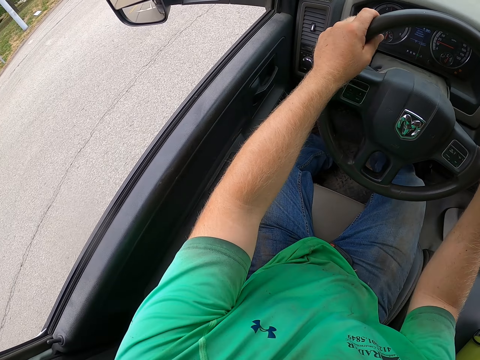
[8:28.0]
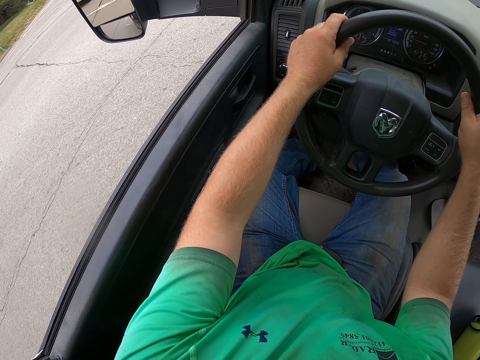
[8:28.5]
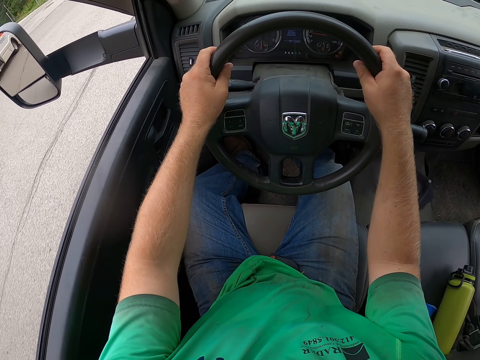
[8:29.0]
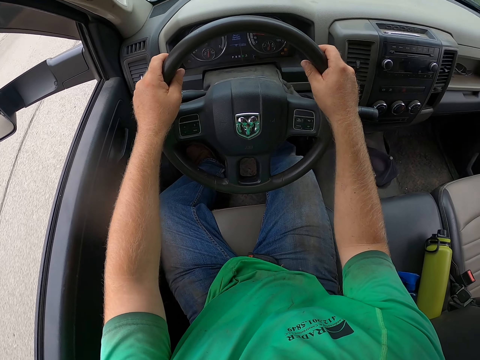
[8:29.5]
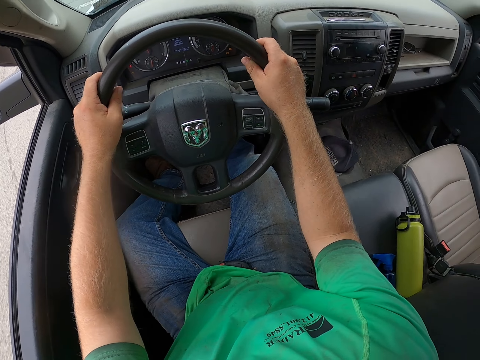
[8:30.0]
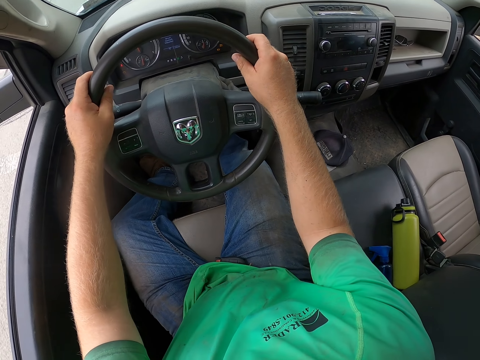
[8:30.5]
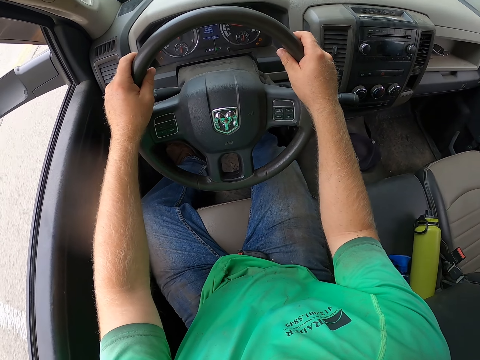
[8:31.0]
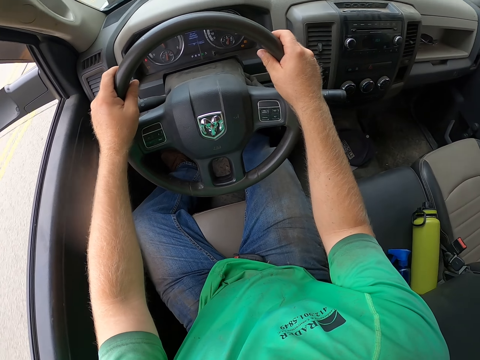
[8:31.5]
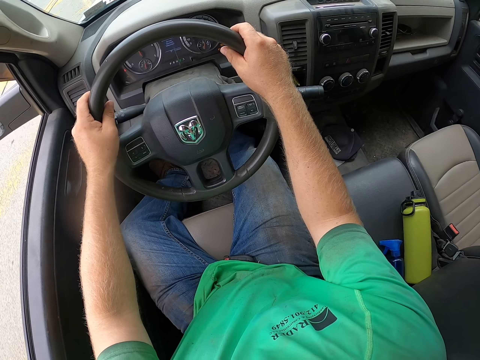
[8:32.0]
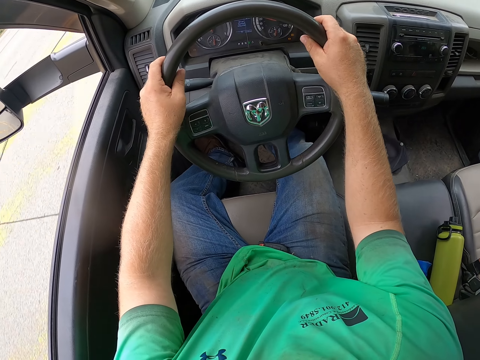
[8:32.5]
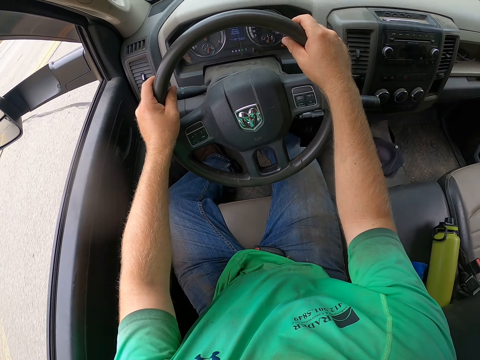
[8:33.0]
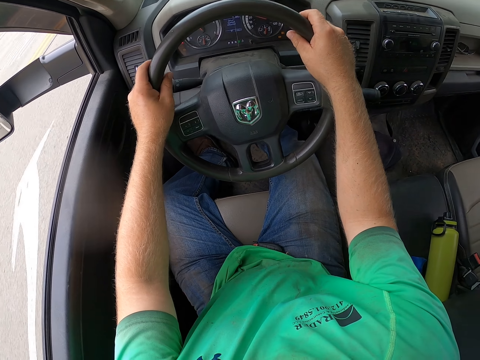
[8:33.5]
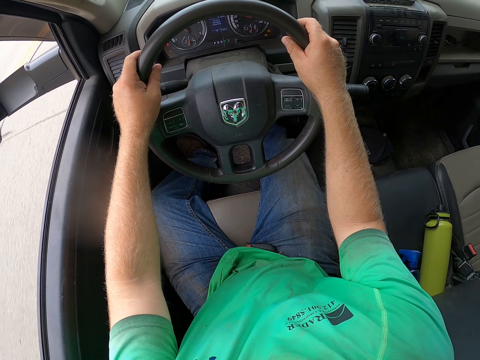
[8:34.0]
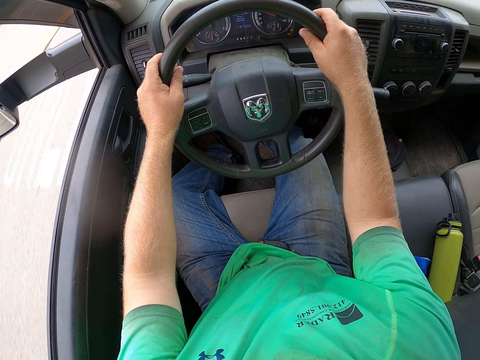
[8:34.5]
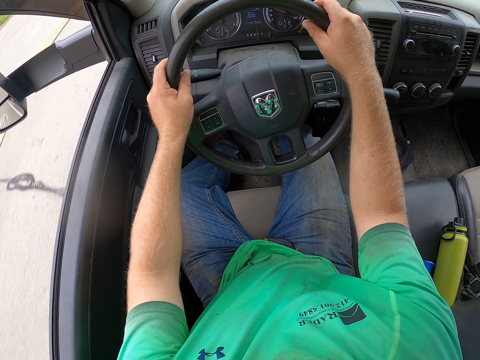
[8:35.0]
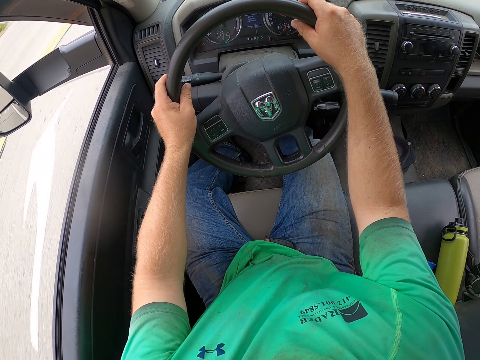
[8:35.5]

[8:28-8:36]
The camera wearer looks around the road. They drive the car.

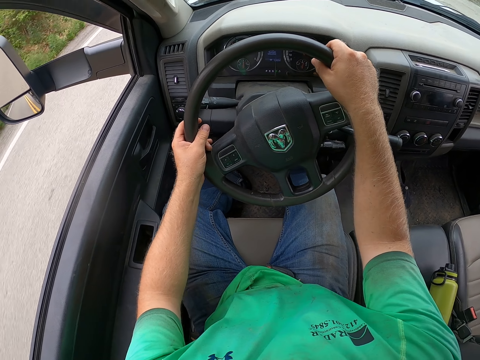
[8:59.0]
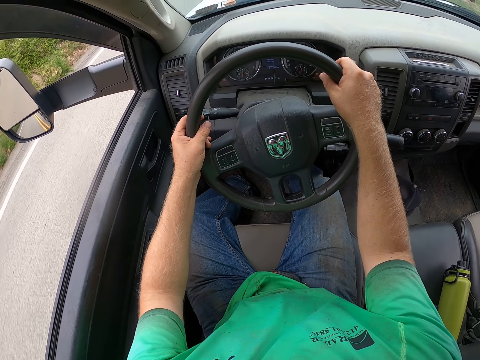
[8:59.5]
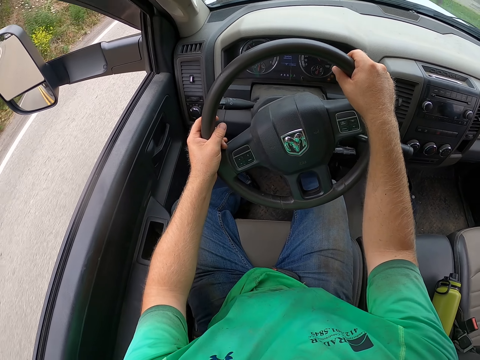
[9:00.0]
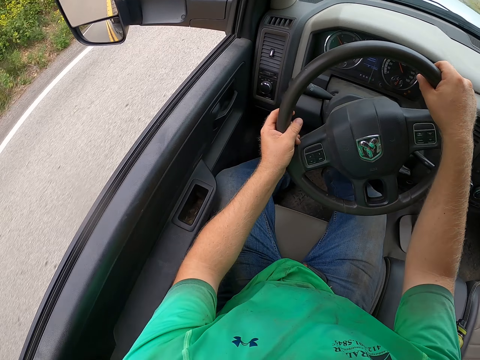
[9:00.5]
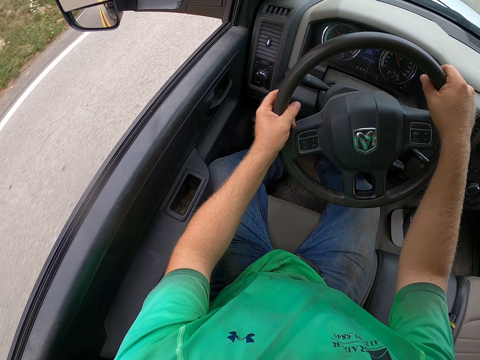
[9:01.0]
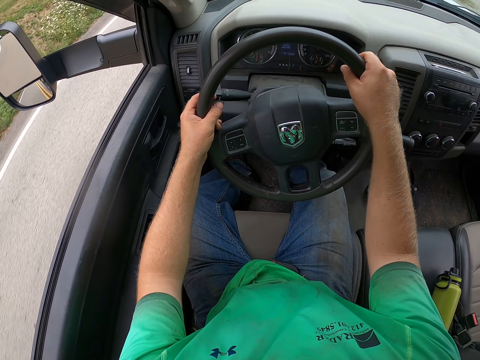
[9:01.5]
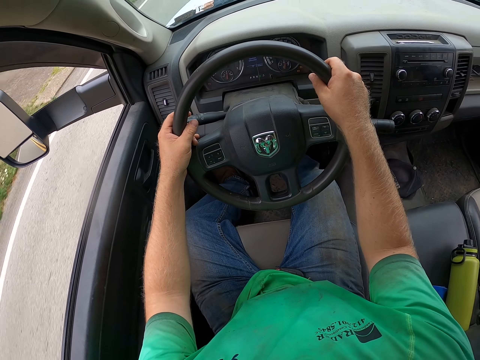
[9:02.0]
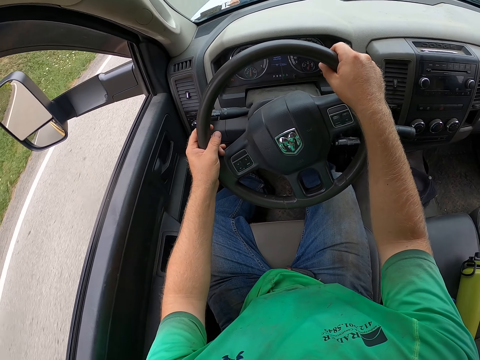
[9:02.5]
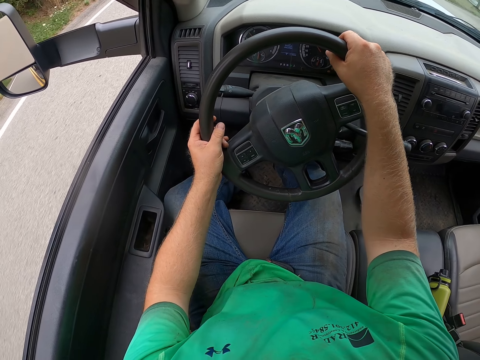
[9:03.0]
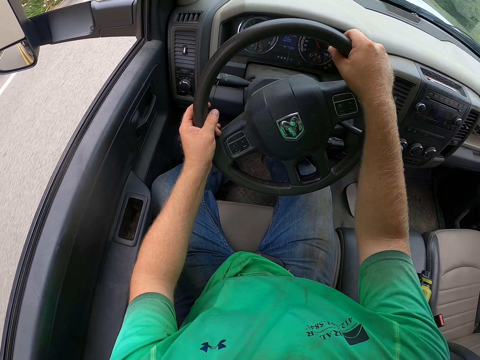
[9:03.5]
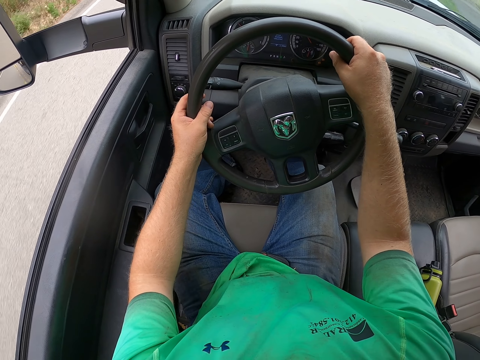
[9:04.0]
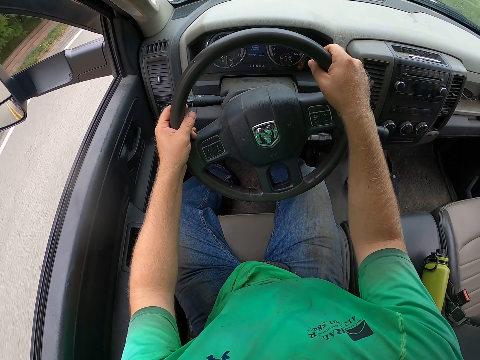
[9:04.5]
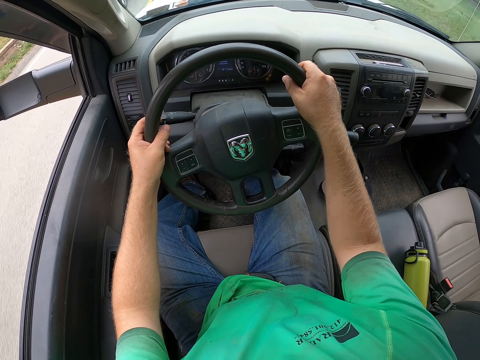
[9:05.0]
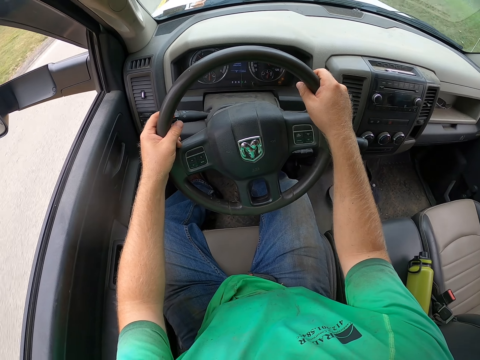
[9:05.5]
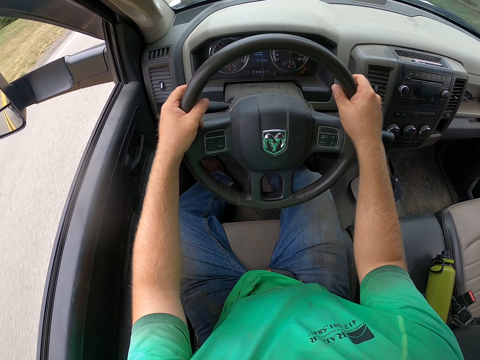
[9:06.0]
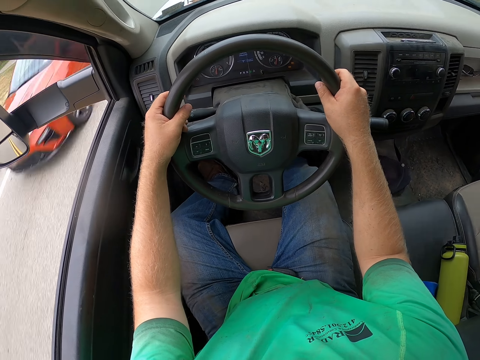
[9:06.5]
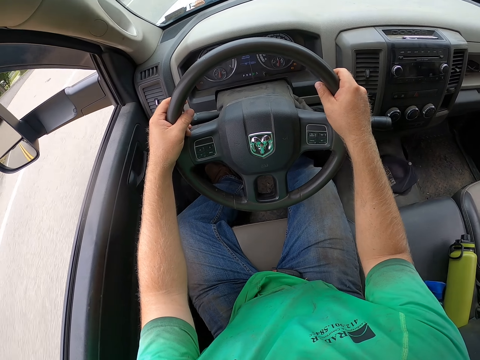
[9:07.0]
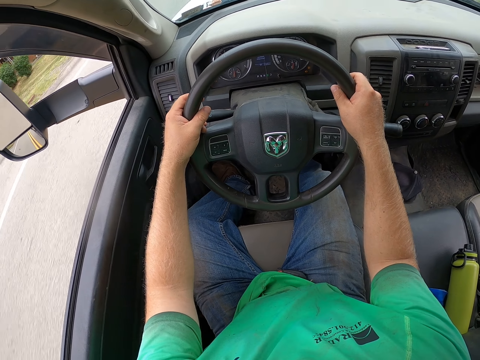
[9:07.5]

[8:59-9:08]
The camera wearer looks around the road. They drive the car.

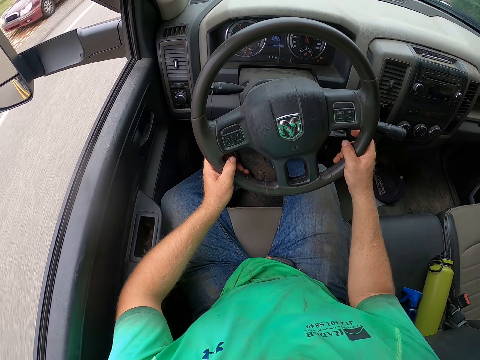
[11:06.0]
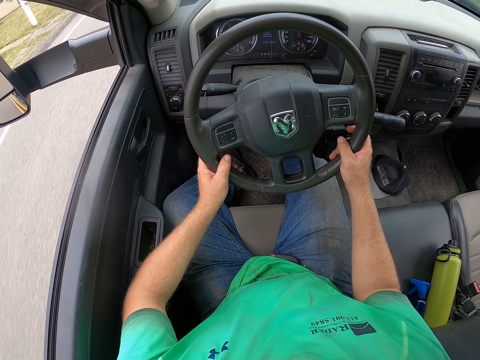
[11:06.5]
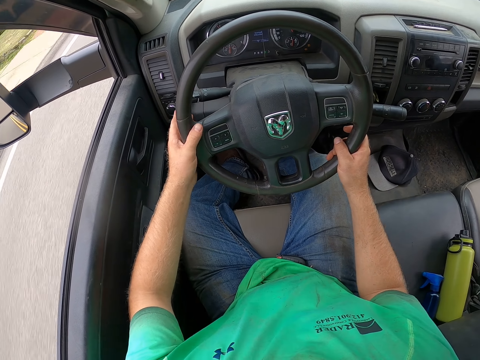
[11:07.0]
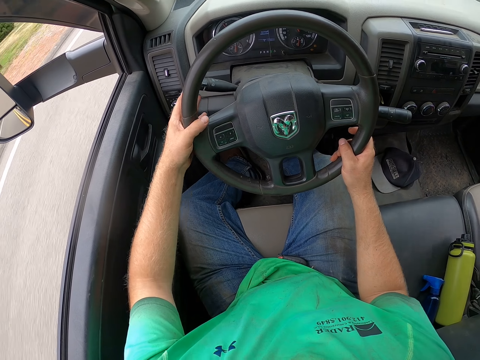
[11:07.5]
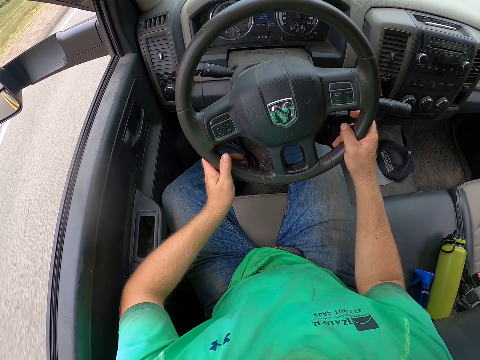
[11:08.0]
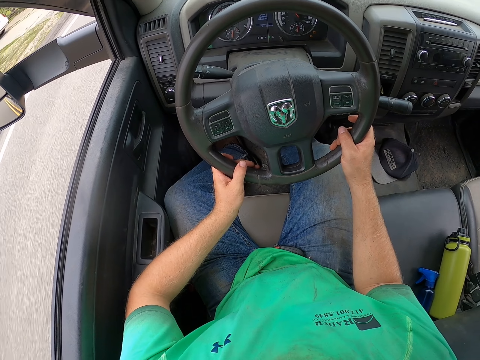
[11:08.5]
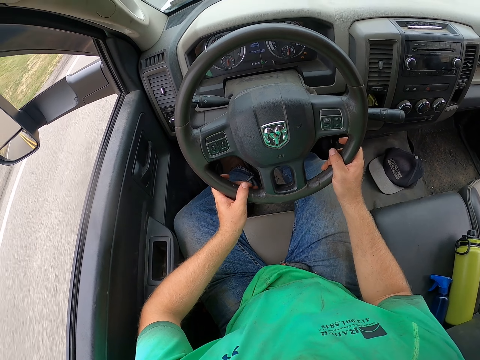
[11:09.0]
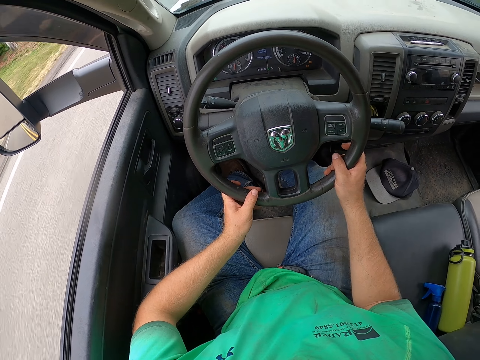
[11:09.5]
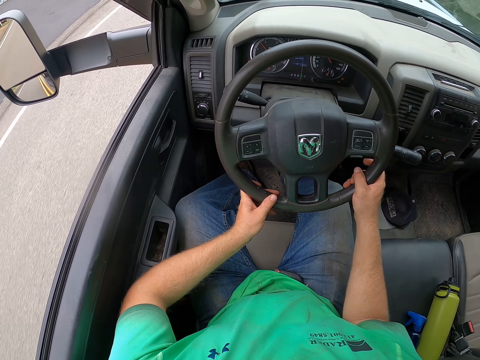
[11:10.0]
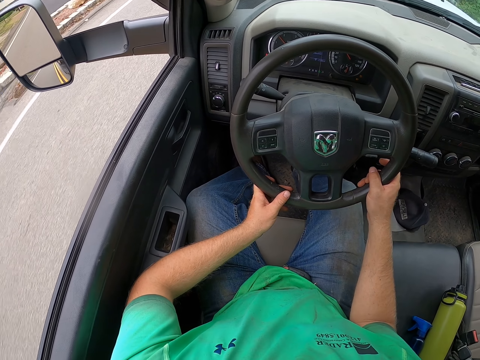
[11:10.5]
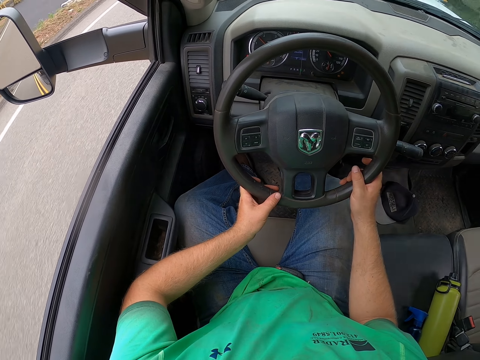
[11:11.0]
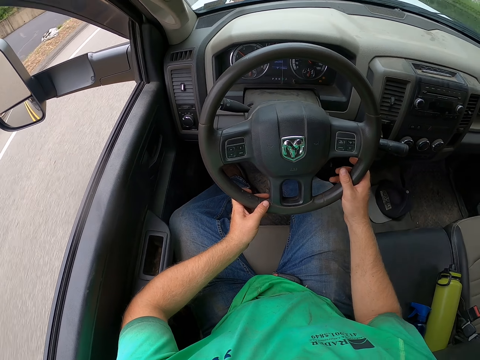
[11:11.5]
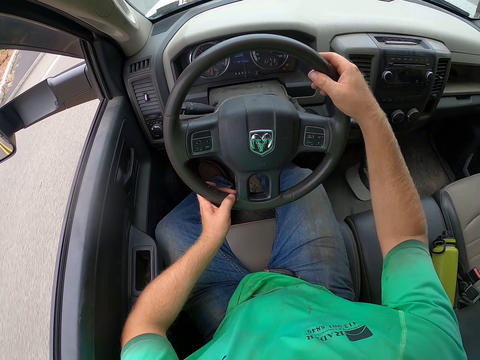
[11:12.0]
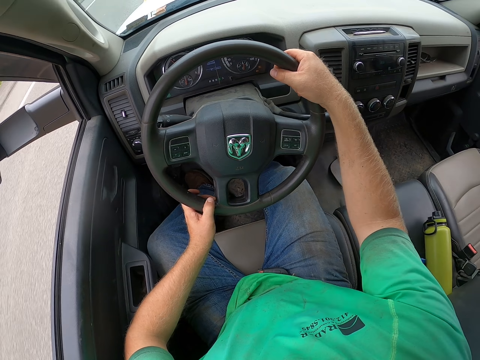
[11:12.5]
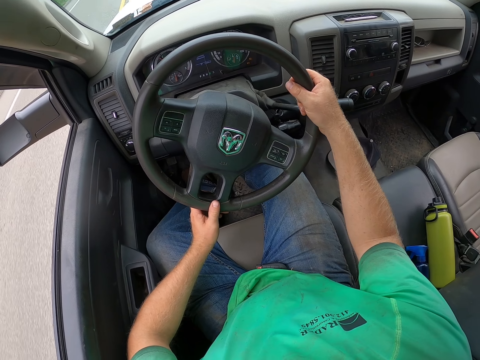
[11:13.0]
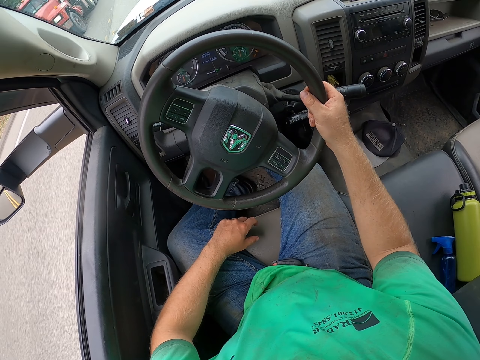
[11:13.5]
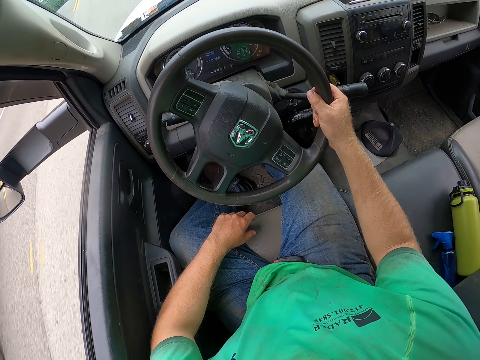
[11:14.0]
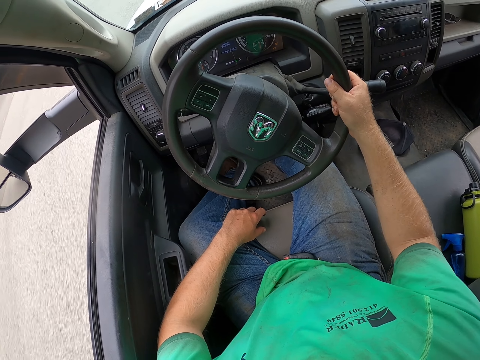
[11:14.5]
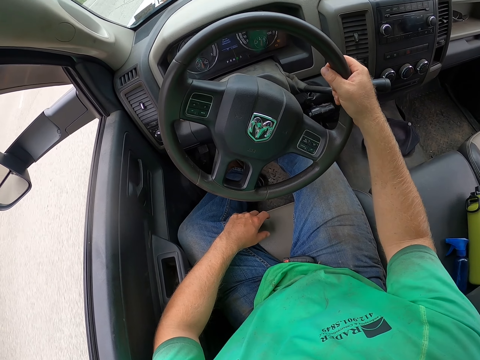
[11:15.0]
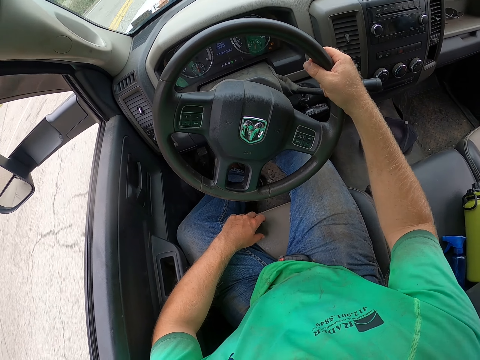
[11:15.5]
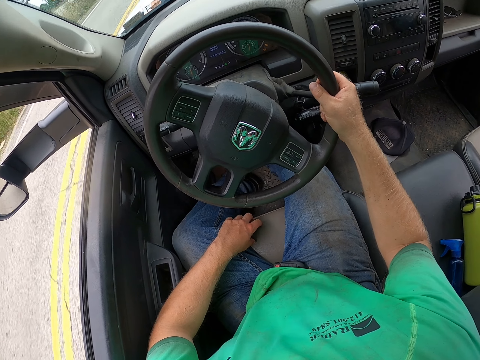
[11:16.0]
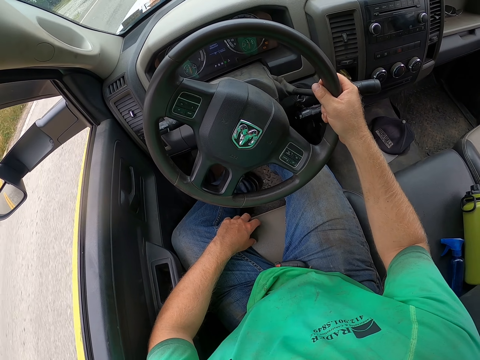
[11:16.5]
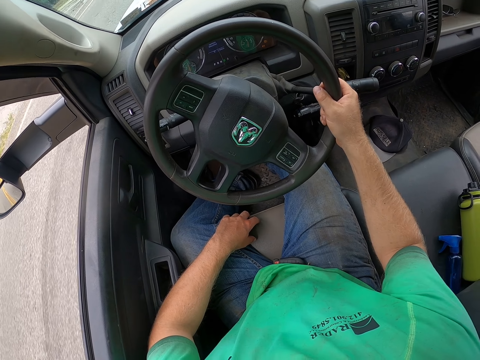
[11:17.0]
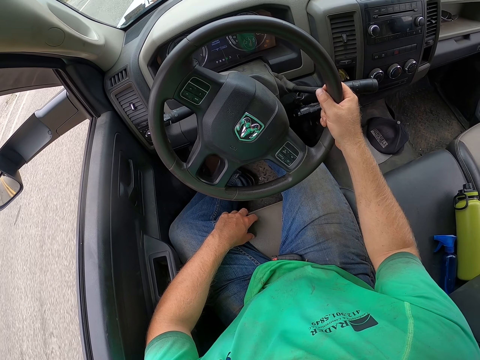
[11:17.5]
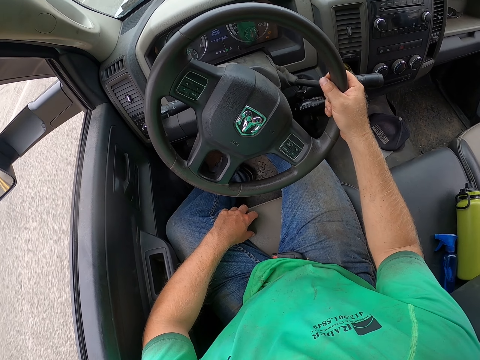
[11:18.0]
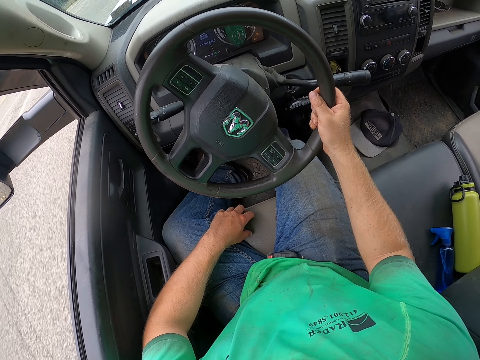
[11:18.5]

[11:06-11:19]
The camera wearer turns on a turning signal lever on the steering wheel with his left hand. He drives the truck with the steering wheel in his right hand. He withdraws his left hand from the steering wheel.
